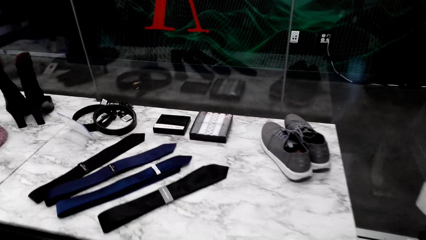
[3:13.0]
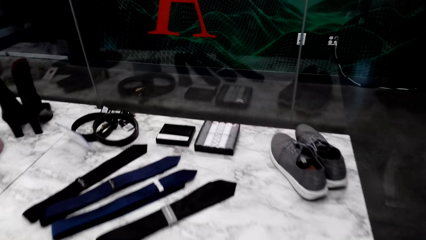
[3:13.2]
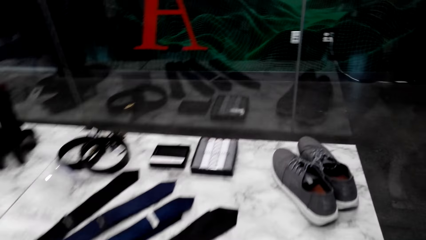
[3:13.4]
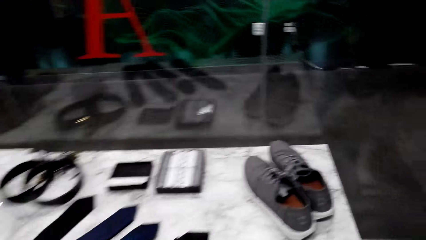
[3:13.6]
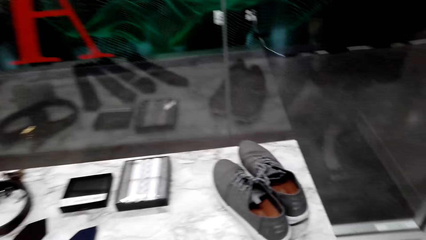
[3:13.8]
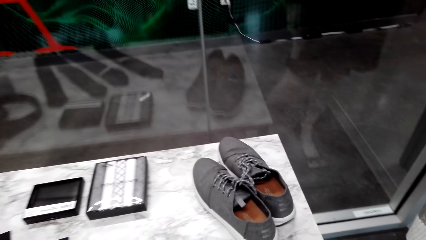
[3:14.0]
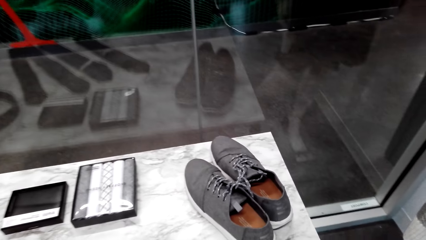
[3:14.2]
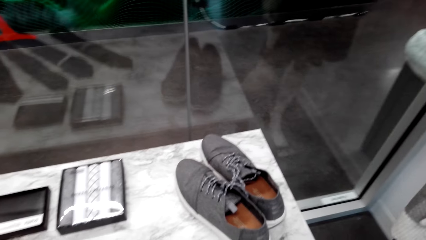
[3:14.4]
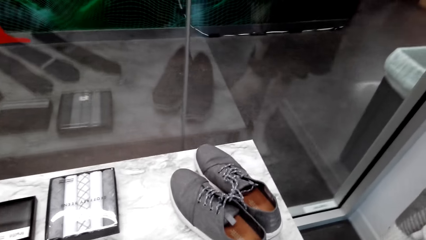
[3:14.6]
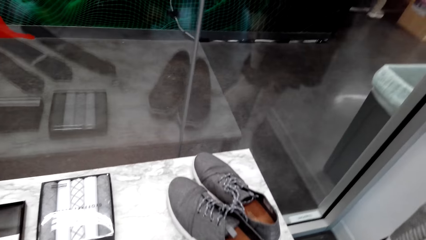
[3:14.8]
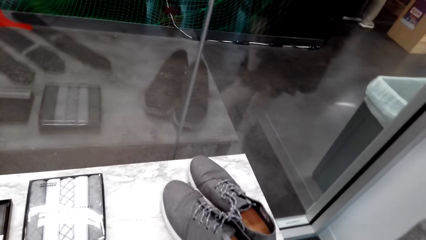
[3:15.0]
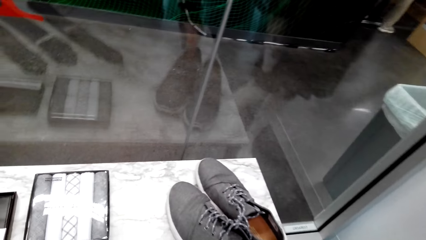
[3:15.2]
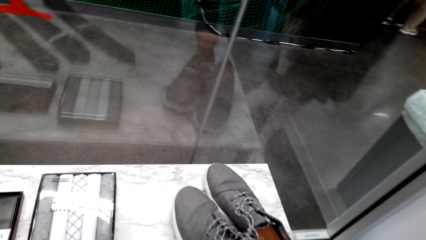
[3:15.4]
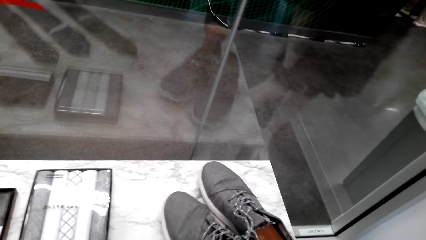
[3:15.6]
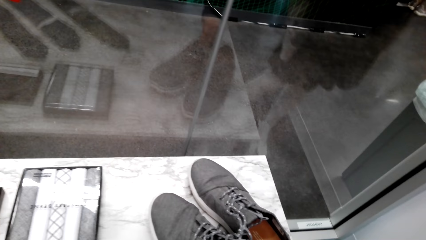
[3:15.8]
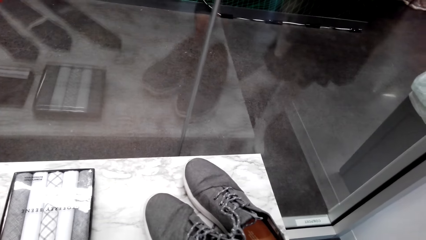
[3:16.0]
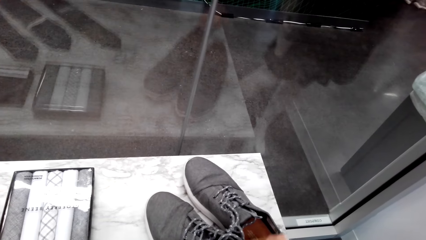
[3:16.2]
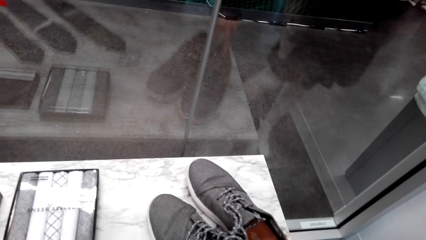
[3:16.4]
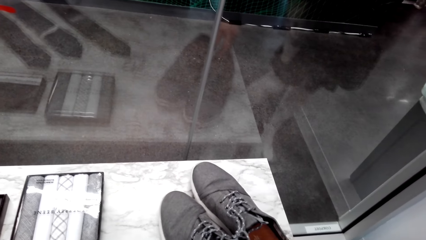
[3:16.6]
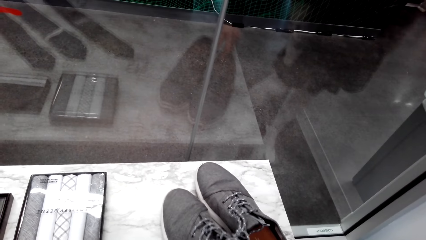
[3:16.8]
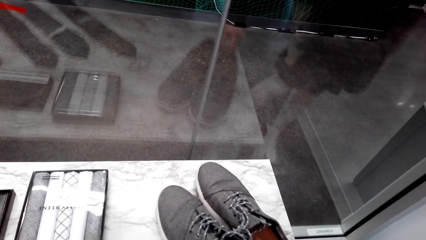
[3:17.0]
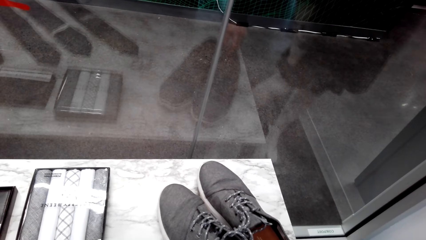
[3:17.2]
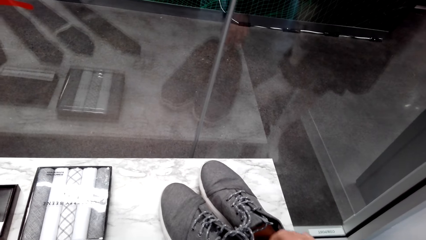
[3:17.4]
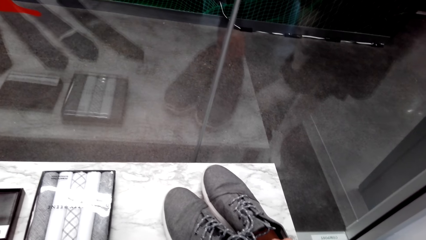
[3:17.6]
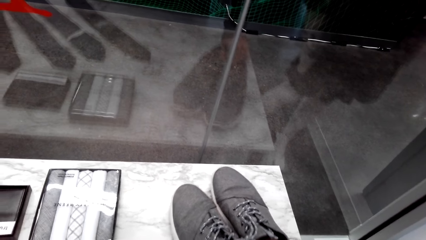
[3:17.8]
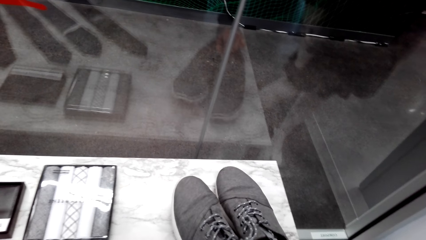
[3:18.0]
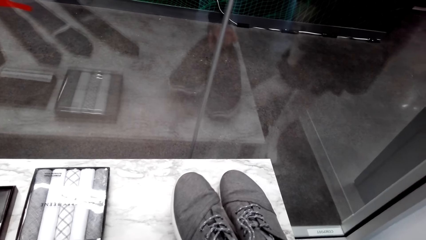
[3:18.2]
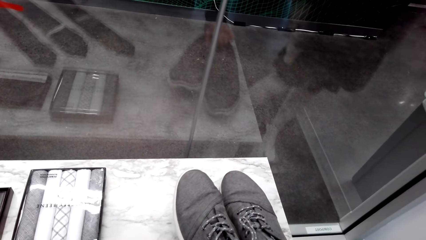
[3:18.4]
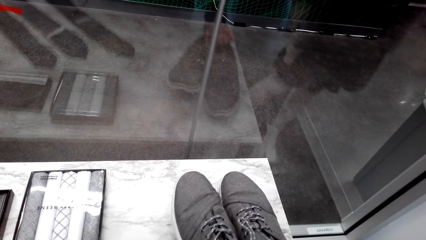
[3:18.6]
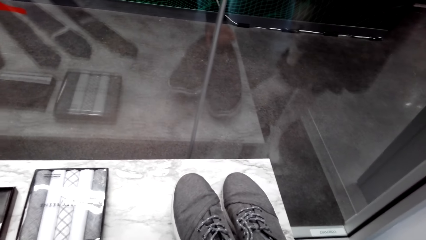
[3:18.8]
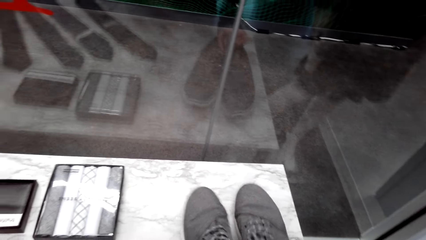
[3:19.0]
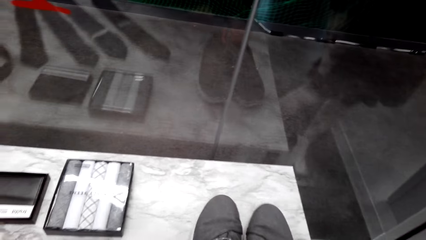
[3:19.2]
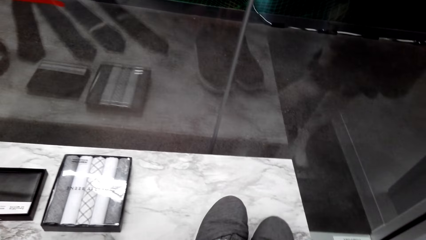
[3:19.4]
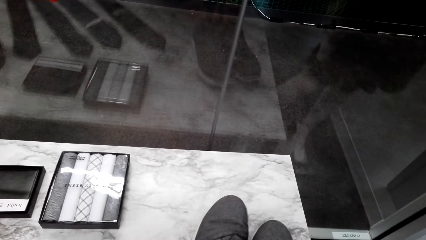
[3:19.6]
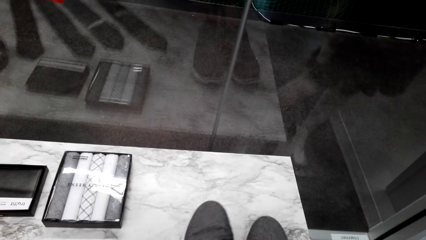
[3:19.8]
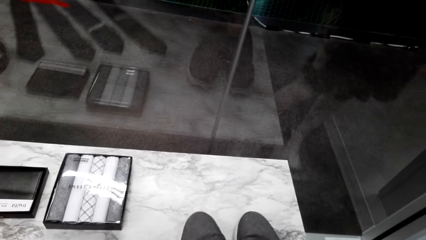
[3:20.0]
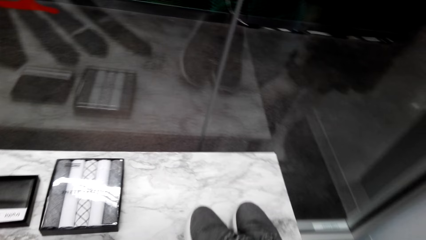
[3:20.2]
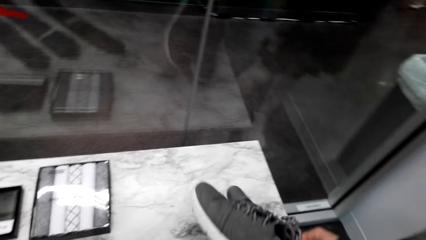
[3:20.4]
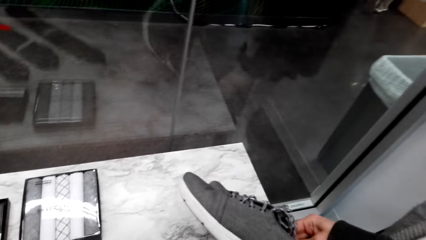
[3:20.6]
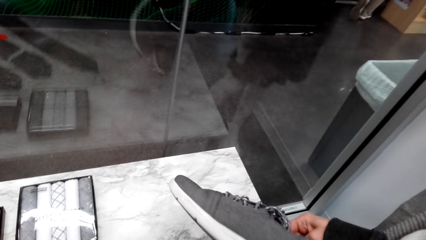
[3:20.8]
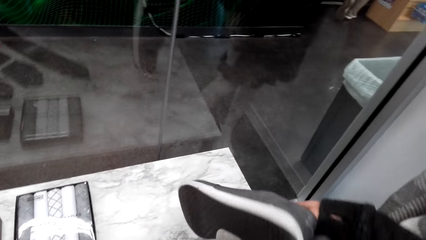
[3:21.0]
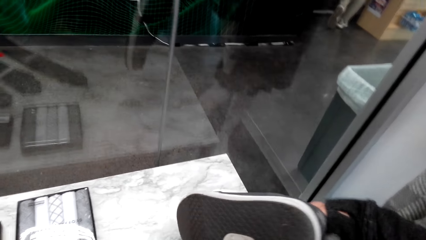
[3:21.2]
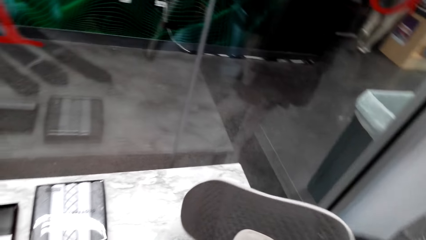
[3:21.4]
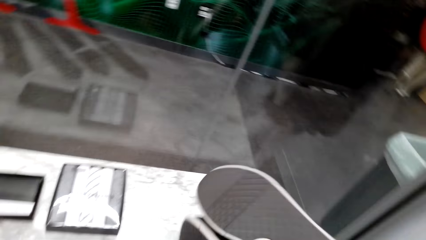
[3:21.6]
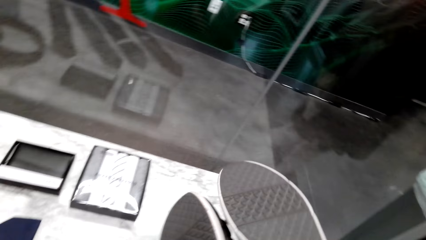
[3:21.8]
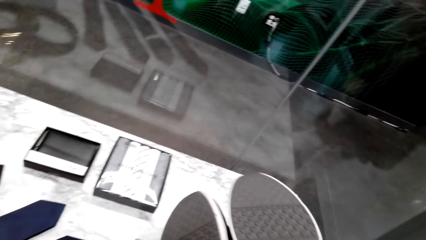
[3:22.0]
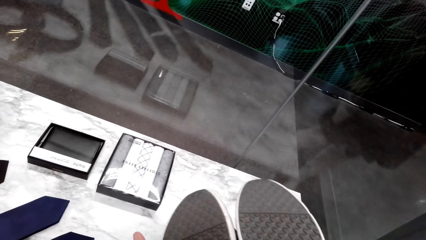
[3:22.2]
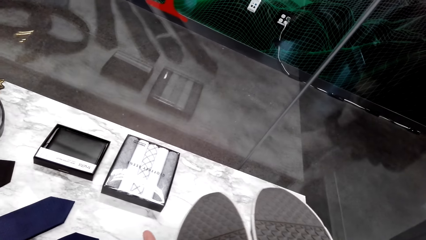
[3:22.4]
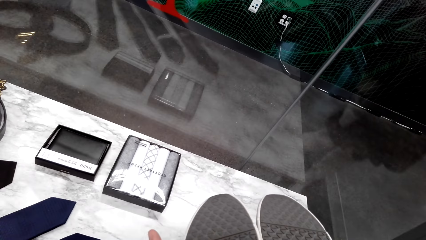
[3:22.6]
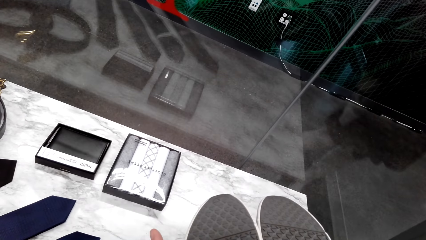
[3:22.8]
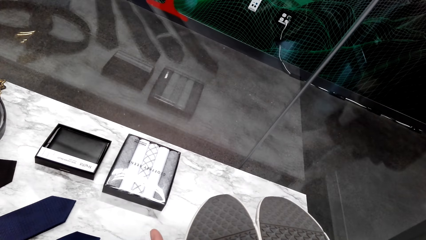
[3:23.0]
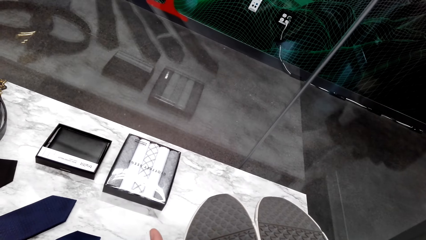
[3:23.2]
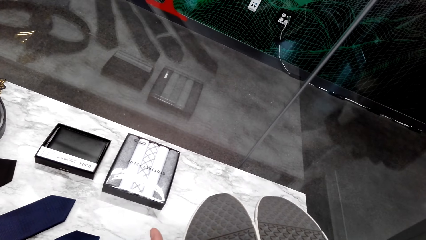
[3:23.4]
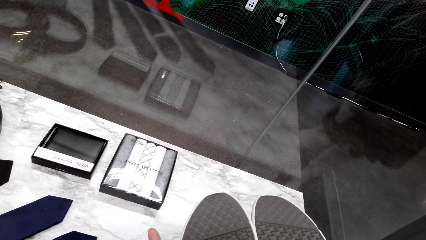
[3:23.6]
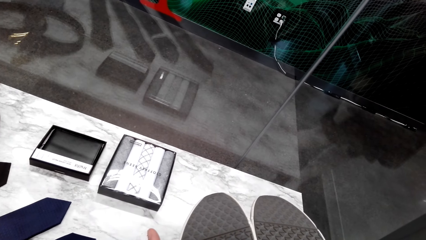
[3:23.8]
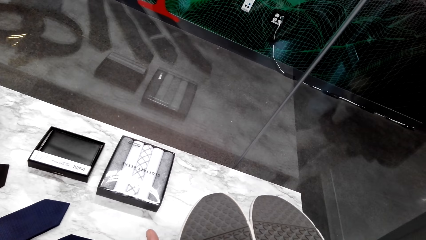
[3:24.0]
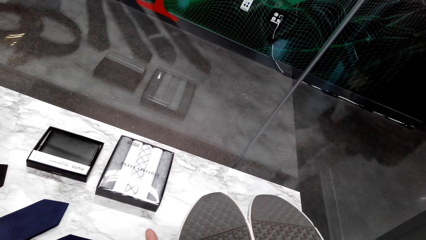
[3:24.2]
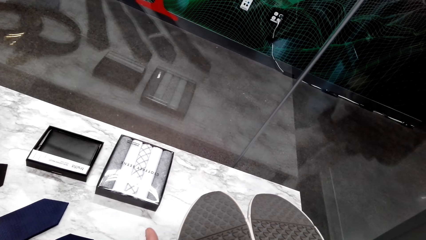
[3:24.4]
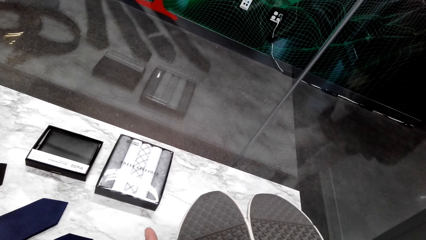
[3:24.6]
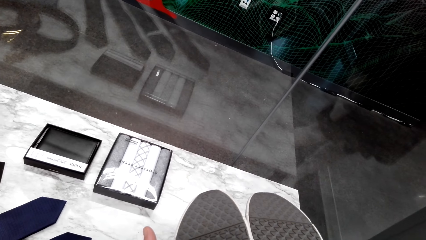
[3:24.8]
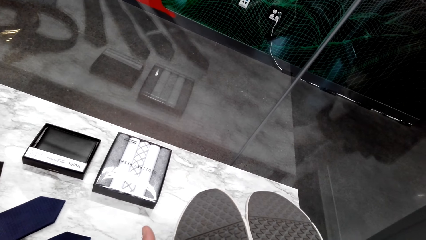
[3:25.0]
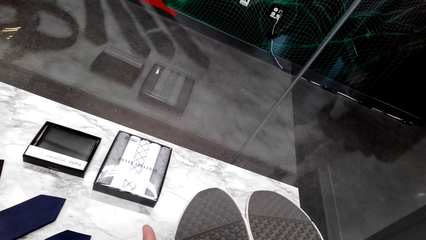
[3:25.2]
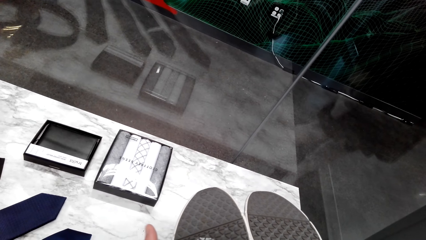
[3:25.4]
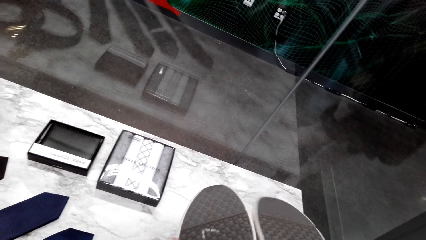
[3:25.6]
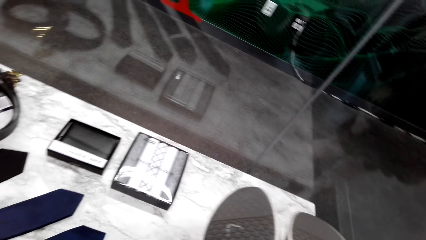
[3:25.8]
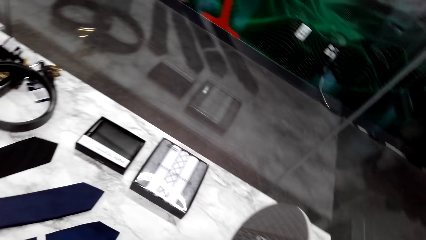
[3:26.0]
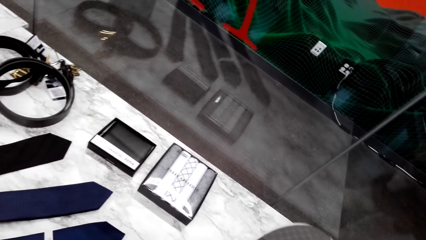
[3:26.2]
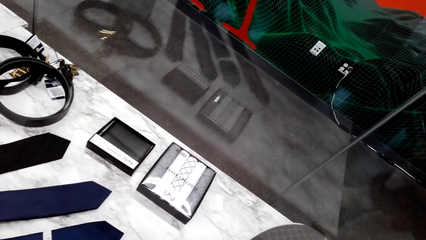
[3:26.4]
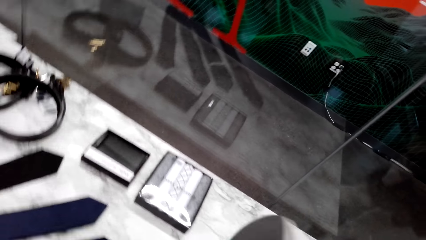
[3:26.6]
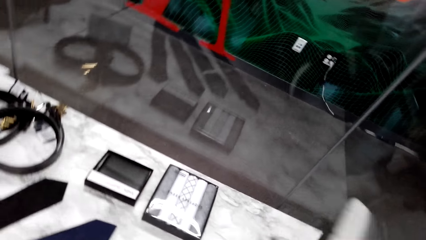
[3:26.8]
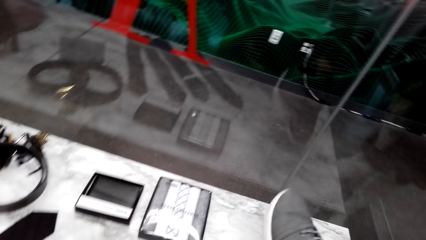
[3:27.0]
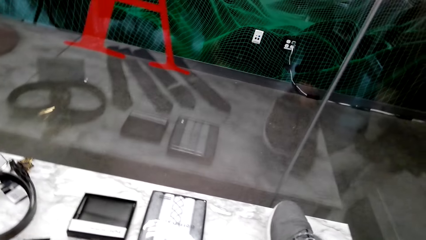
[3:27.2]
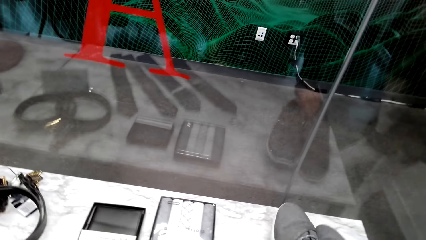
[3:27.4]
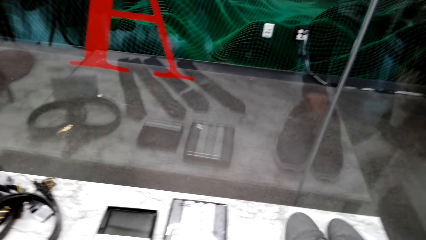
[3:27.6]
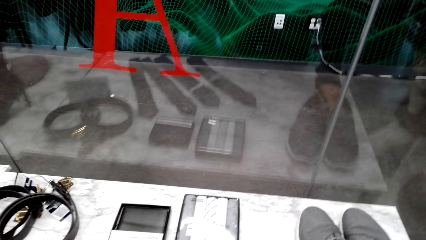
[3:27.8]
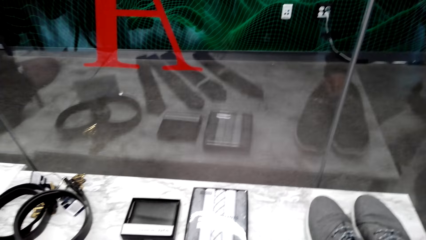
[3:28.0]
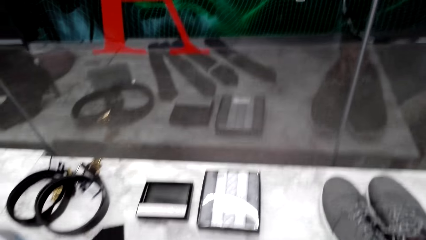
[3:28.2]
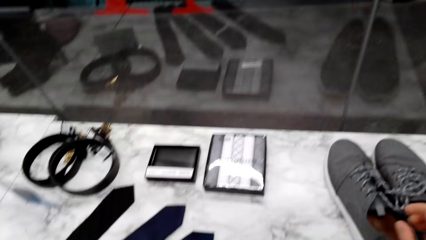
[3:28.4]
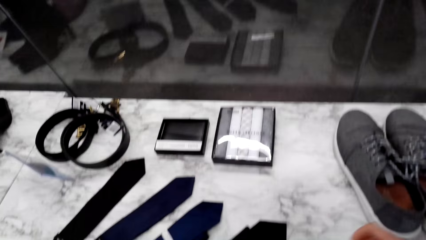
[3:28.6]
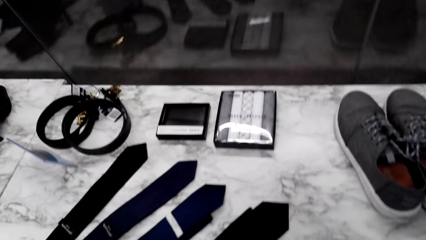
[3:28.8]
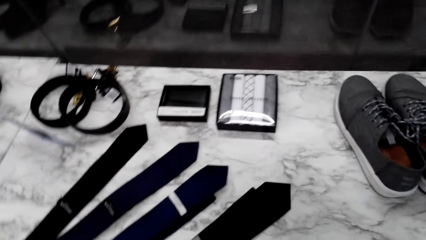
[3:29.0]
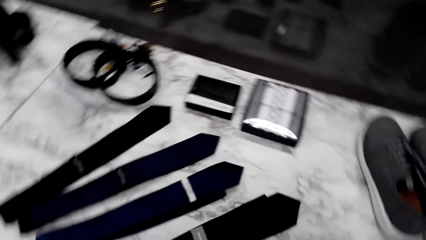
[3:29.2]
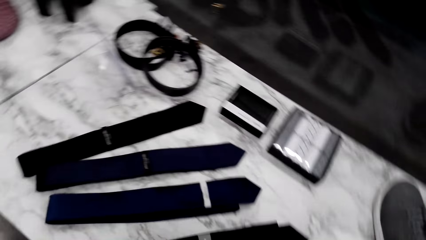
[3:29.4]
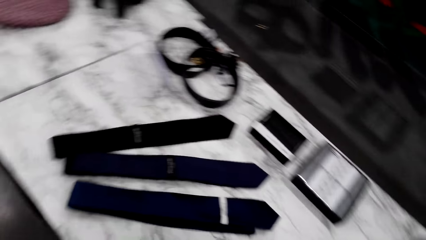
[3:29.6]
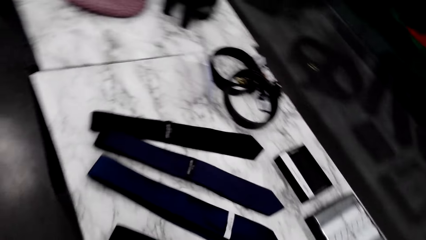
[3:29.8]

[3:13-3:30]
The camera wearer checks out the shoes. They talk with someone. They pick the shoes. They put the shoes down.
